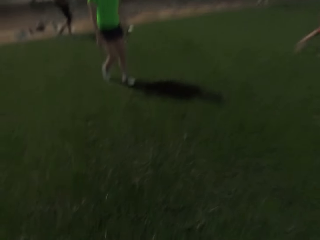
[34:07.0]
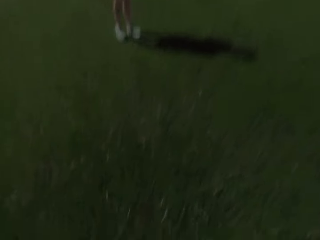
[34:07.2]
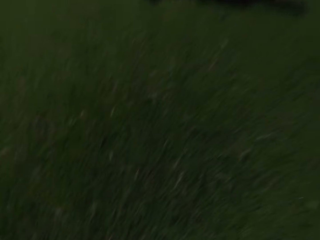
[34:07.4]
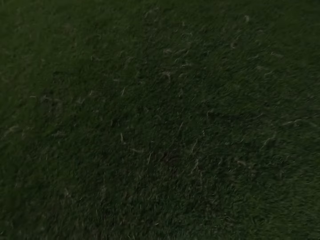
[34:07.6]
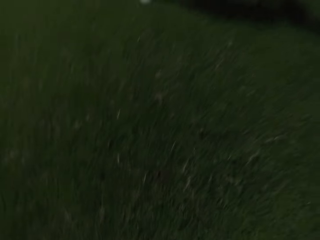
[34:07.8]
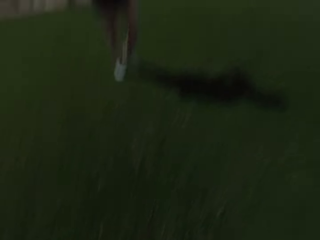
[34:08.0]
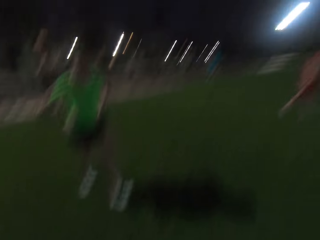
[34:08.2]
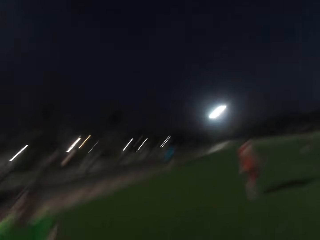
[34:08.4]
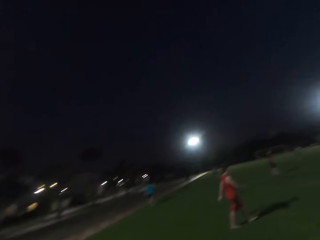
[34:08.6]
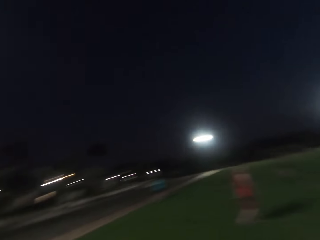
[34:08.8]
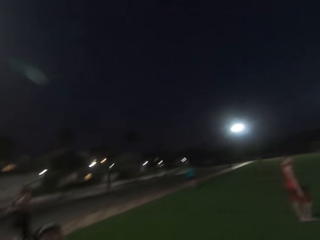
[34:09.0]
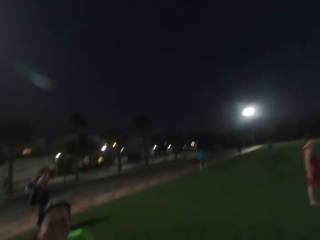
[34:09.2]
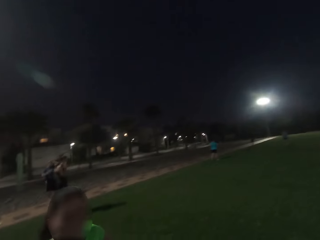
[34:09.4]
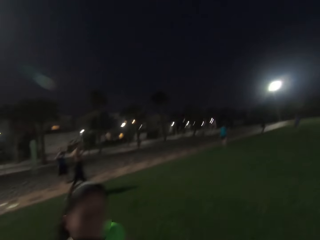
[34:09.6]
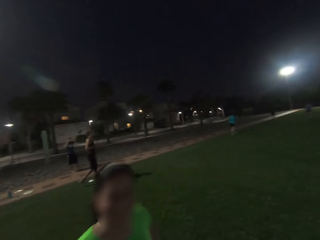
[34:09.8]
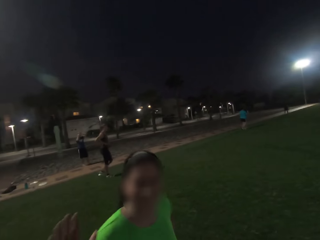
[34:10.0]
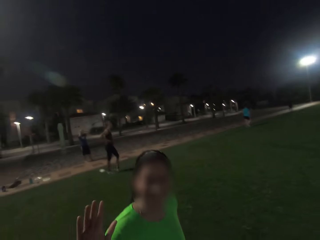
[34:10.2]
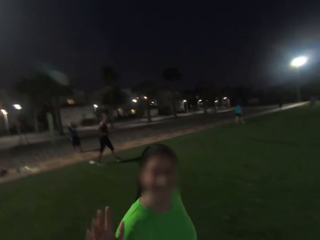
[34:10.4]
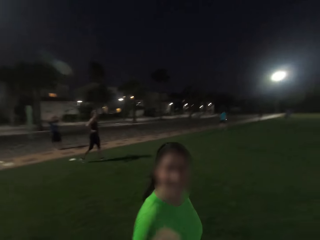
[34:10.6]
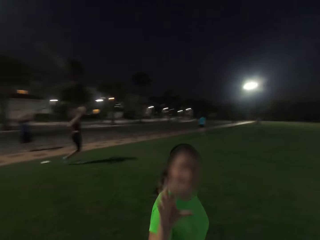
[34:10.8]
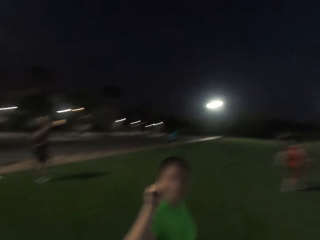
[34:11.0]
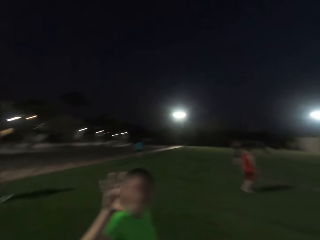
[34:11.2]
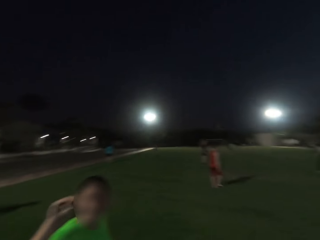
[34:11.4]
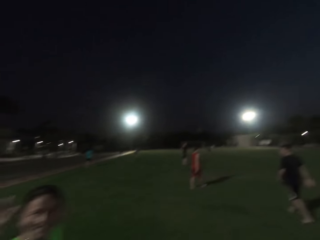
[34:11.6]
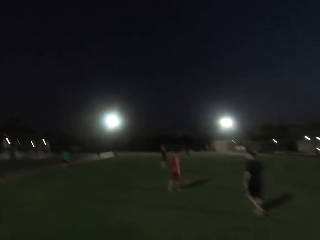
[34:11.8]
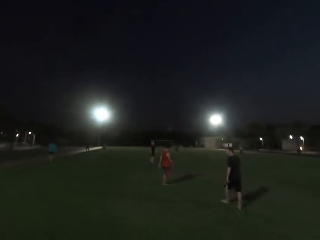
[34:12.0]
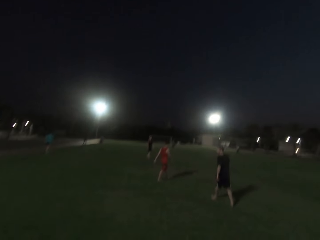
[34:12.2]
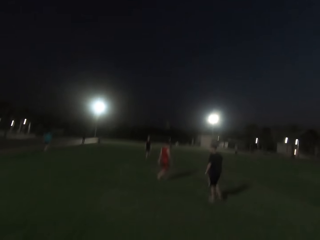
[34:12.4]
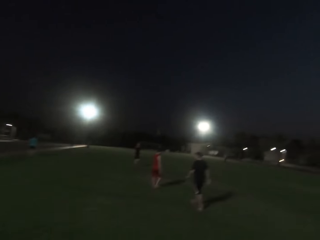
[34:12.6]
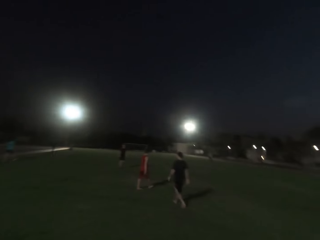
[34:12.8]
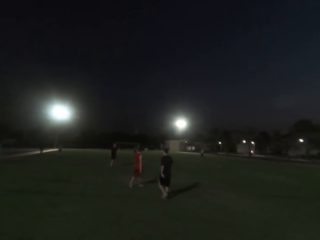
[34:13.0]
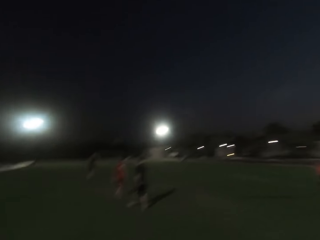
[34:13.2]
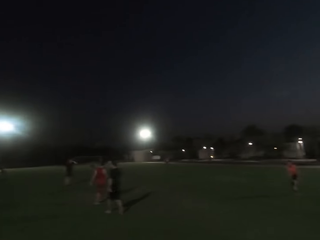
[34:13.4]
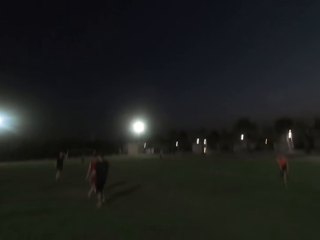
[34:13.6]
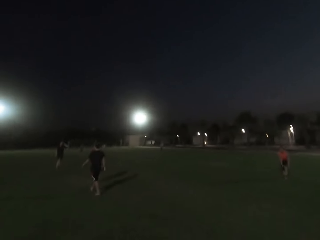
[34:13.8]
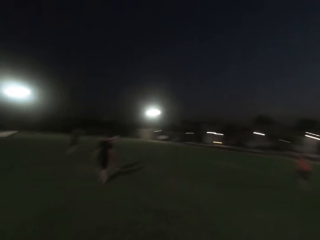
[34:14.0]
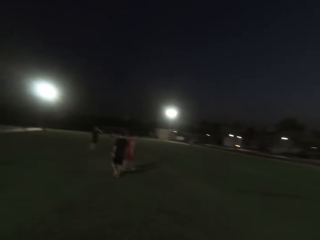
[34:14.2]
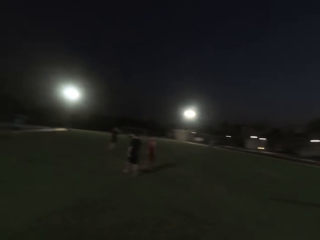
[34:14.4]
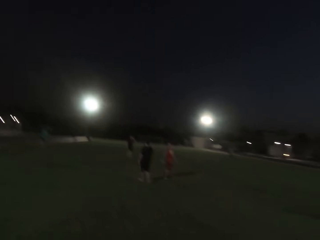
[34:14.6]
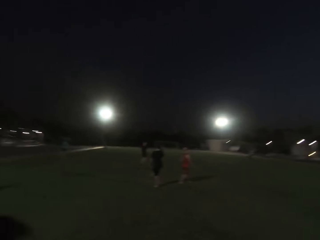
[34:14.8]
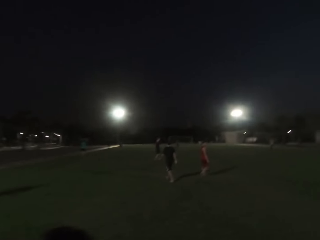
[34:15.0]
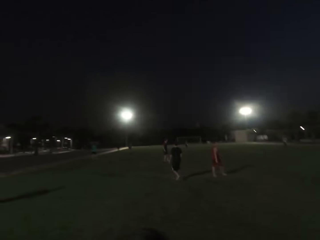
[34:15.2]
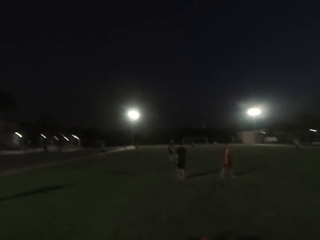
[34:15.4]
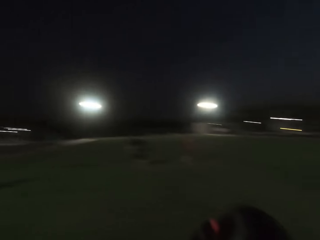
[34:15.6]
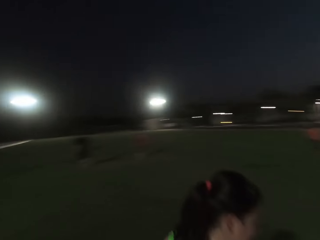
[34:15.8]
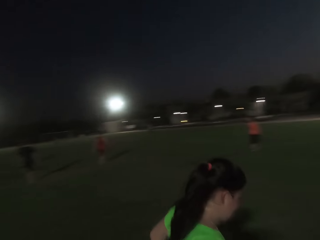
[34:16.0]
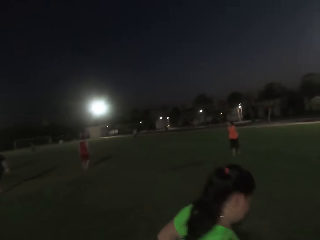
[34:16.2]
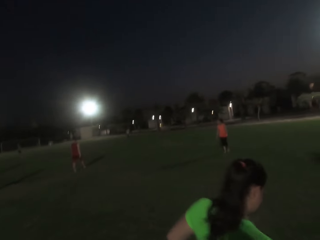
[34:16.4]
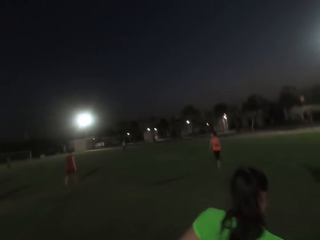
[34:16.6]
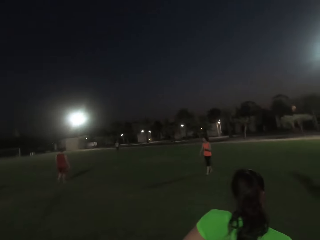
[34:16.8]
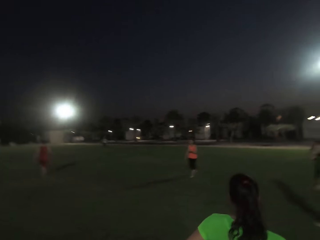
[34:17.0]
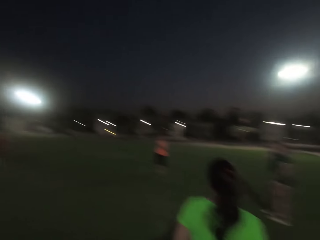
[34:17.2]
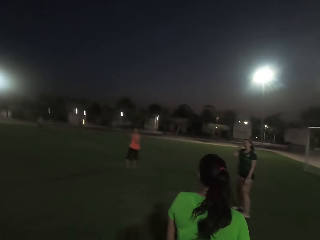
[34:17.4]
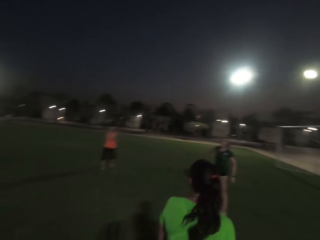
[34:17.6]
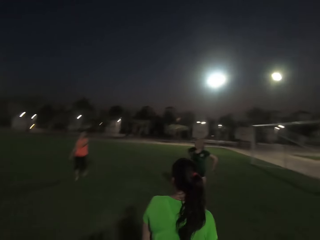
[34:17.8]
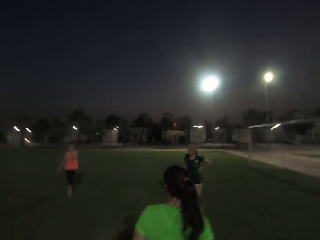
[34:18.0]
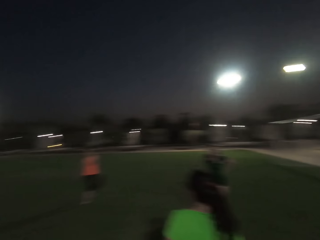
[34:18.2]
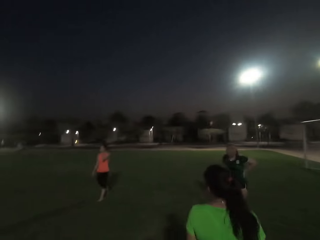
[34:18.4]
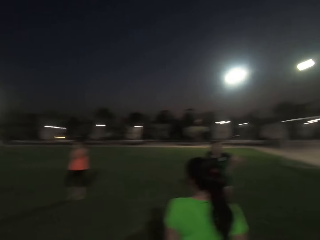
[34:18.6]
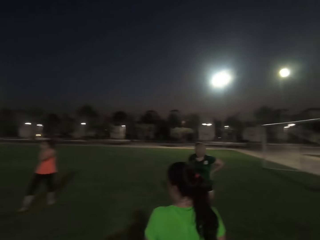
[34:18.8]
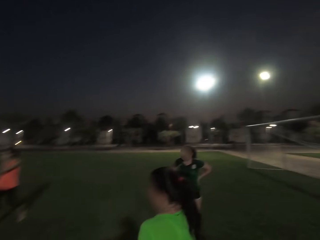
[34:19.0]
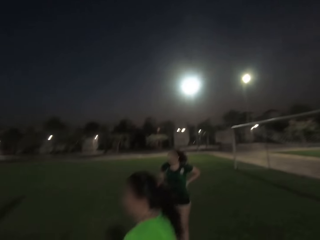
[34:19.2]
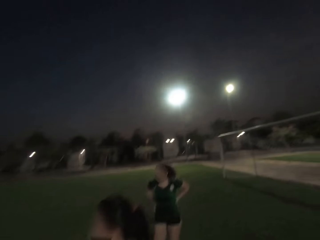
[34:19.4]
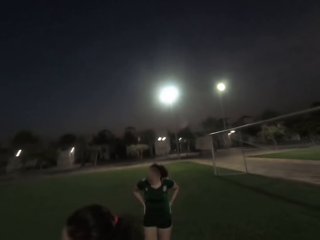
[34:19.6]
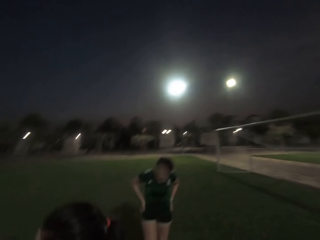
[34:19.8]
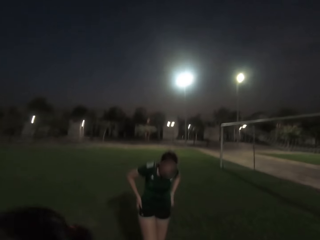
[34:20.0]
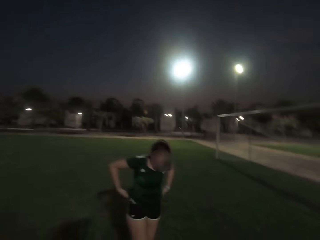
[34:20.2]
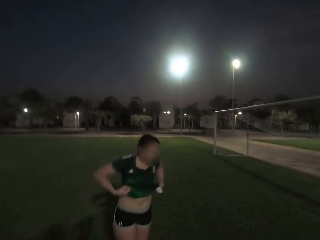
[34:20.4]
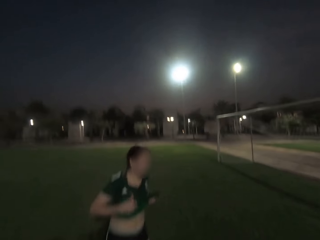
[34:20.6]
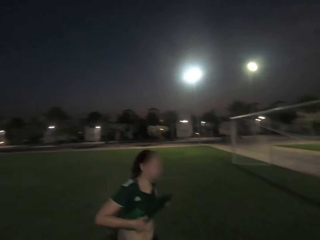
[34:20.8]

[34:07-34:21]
The camera wearer picks up a frisbee. They converse with a woman. They look forward. Another woman walks. A man walks. The camera wearer walks right.

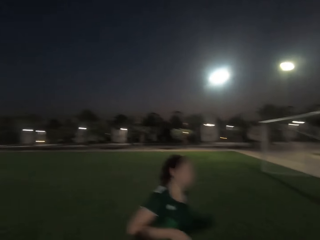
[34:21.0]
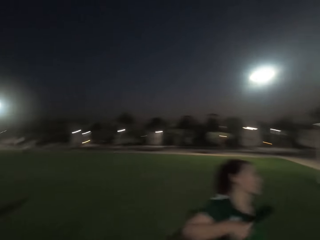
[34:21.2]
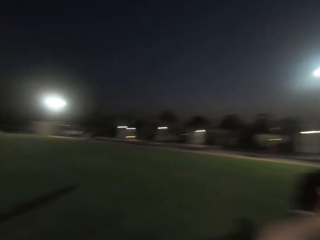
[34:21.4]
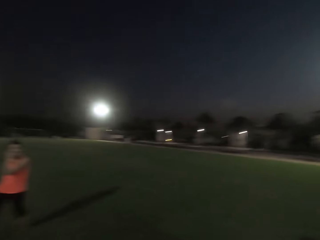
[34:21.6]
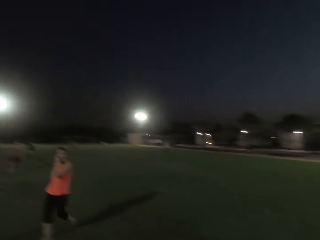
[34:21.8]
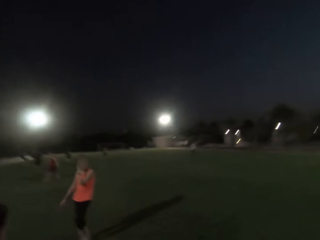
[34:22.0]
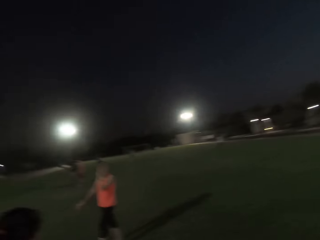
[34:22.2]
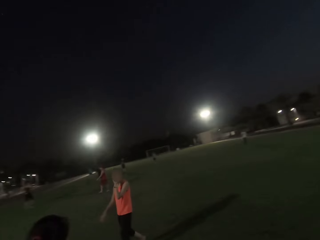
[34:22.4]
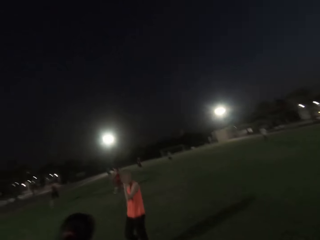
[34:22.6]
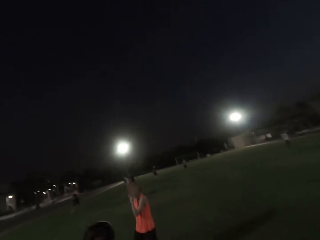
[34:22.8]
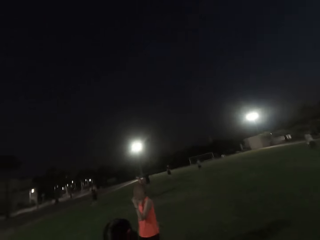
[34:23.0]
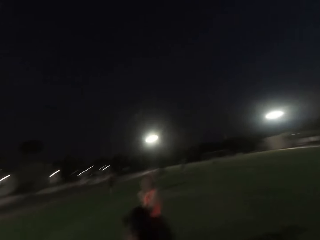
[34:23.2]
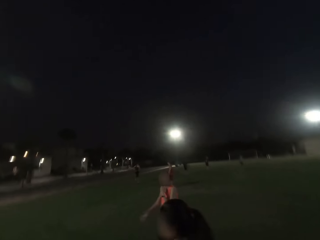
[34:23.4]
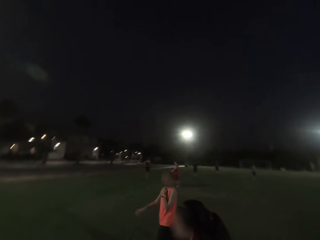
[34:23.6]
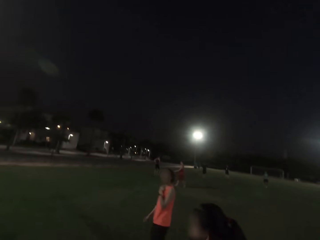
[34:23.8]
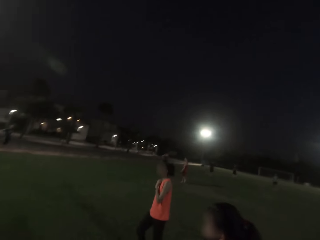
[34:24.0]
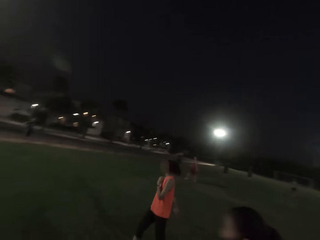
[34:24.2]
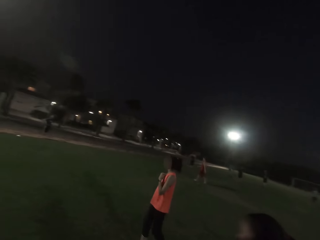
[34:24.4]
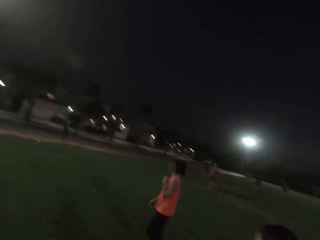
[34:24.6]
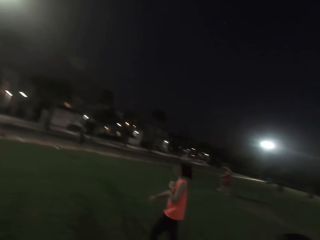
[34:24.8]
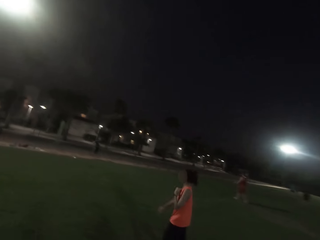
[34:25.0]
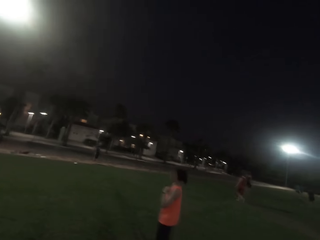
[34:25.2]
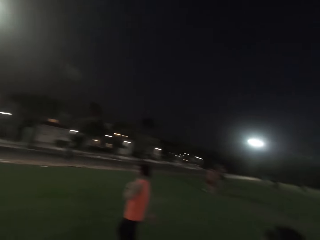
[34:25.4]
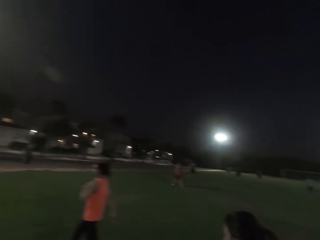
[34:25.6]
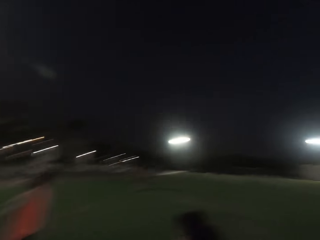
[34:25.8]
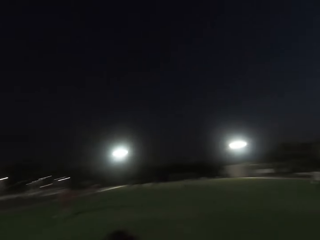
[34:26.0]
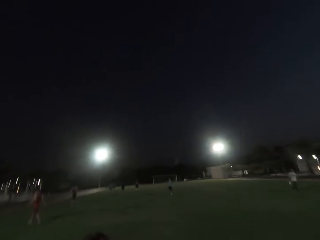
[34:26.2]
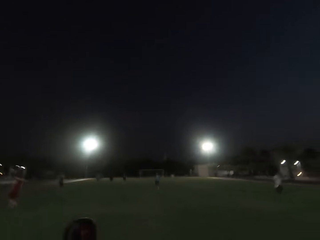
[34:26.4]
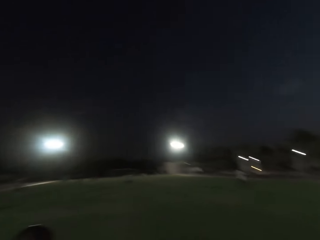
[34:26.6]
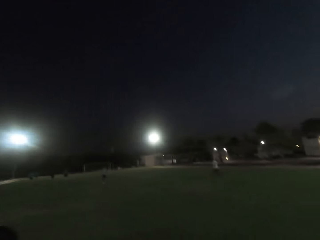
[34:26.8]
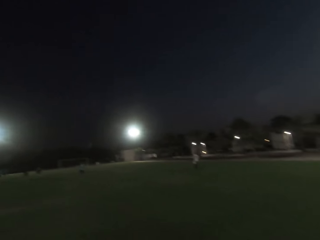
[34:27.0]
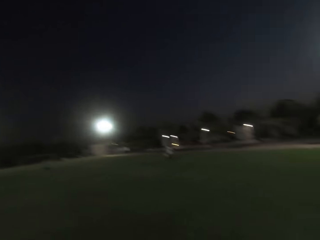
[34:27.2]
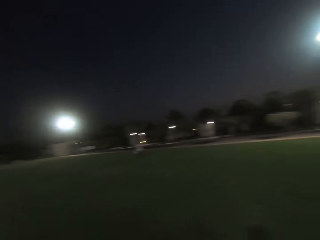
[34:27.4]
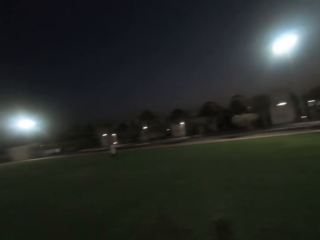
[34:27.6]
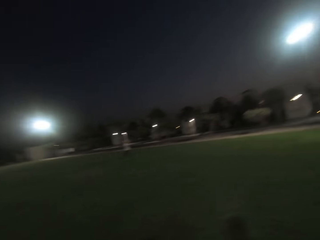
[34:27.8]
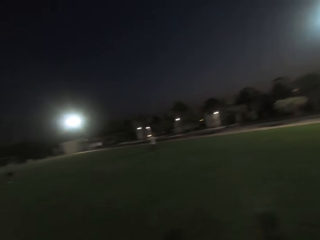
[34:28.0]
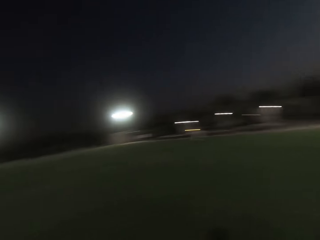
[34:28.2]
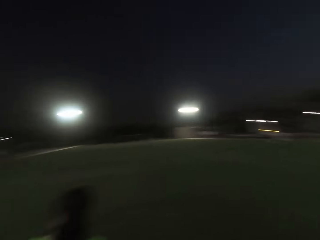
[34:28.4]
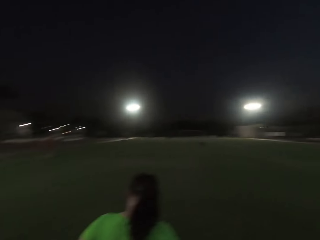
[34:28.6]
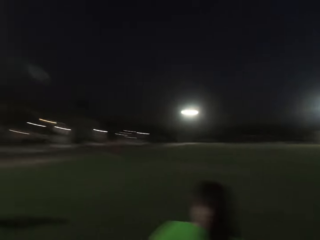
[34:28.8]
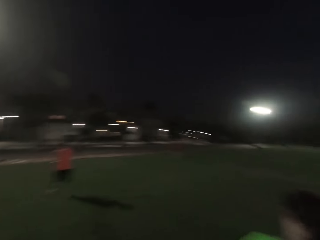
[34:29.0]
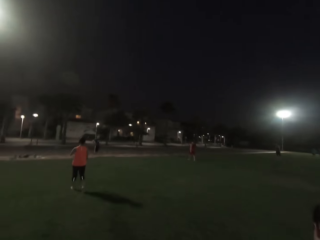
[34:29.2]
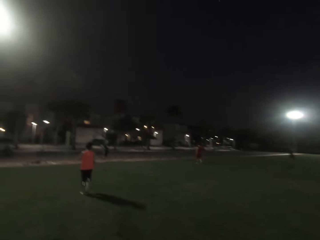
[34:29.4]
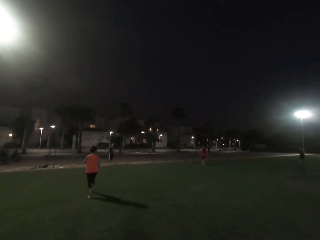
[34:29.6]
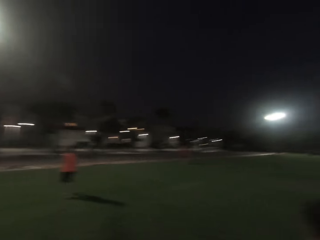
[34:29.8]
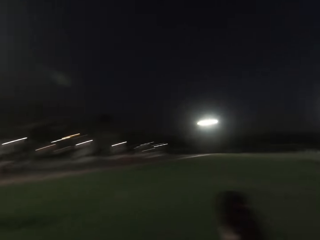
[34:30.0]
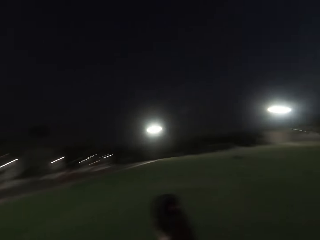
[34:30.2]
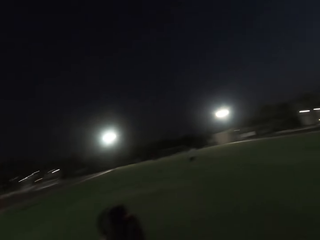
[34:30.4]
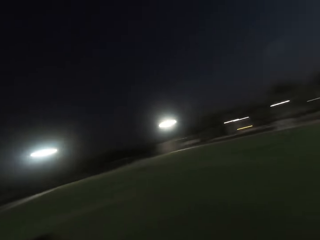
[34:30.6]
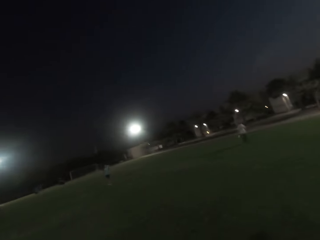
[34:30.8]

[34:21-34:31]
The camera wearer turns forward. They look left. They look forward. A man walks. The camera wearer turns left.
